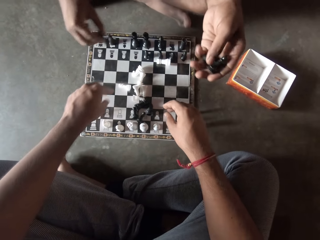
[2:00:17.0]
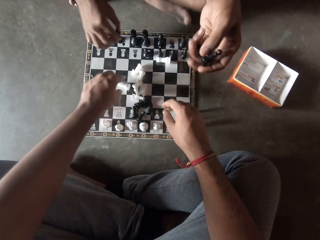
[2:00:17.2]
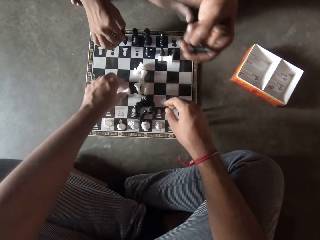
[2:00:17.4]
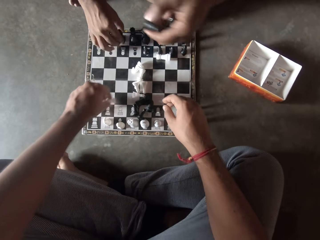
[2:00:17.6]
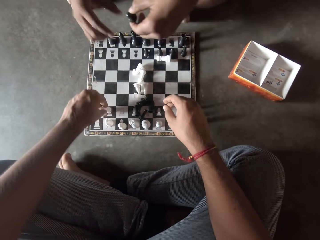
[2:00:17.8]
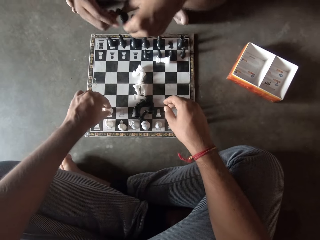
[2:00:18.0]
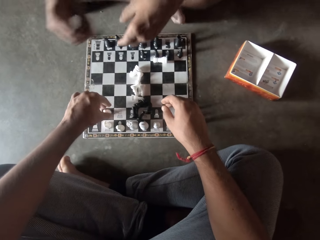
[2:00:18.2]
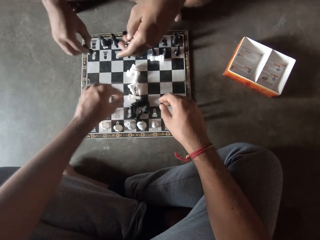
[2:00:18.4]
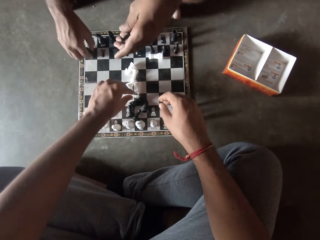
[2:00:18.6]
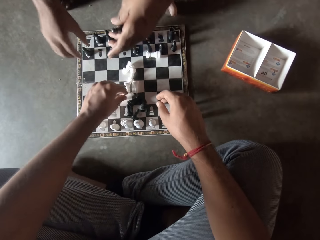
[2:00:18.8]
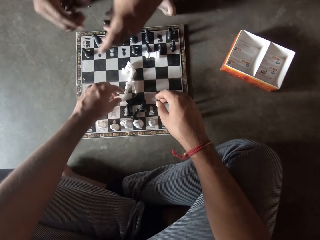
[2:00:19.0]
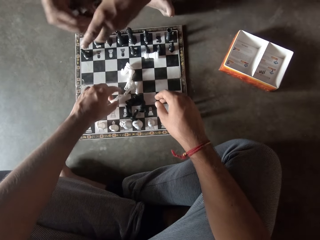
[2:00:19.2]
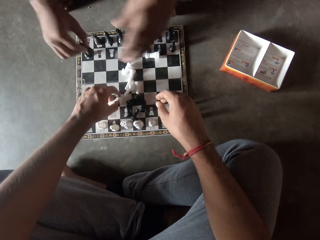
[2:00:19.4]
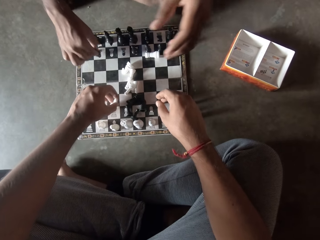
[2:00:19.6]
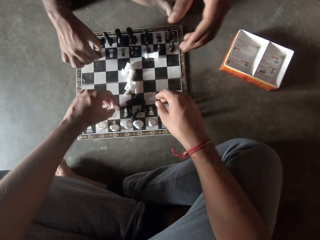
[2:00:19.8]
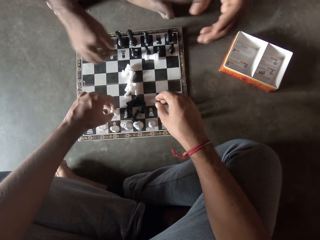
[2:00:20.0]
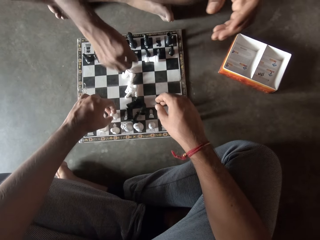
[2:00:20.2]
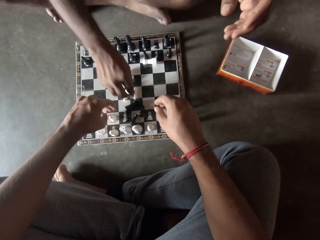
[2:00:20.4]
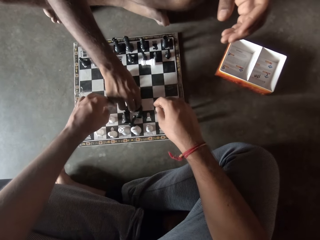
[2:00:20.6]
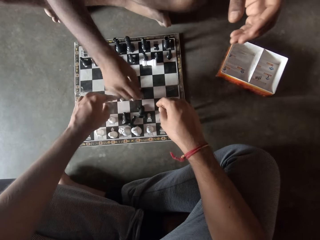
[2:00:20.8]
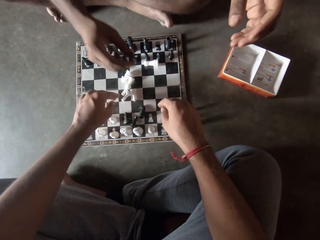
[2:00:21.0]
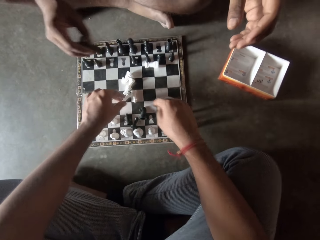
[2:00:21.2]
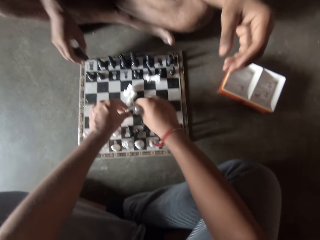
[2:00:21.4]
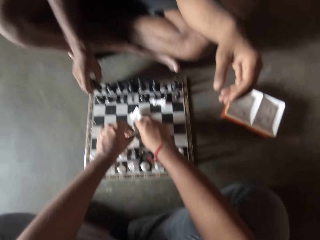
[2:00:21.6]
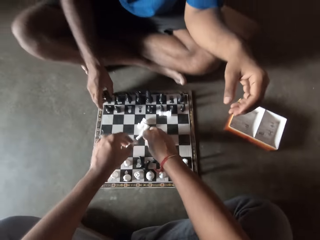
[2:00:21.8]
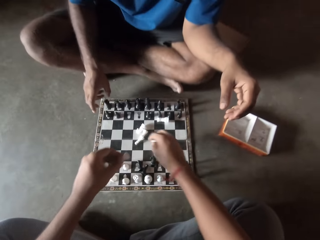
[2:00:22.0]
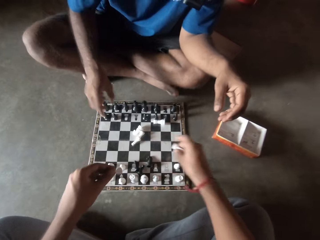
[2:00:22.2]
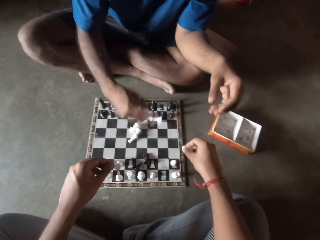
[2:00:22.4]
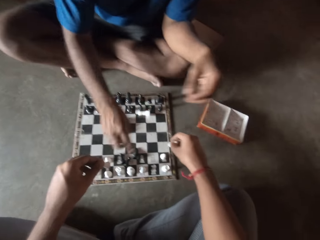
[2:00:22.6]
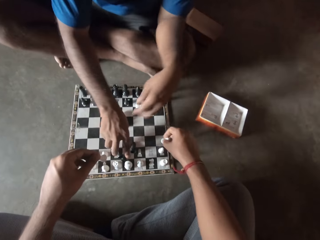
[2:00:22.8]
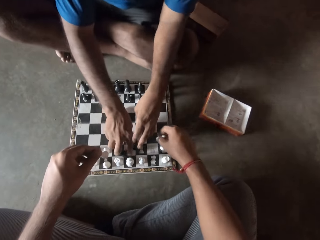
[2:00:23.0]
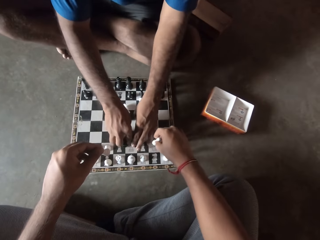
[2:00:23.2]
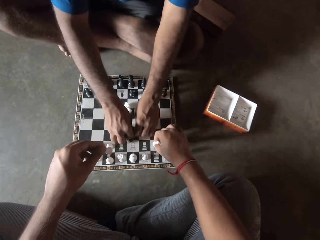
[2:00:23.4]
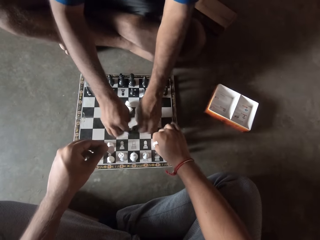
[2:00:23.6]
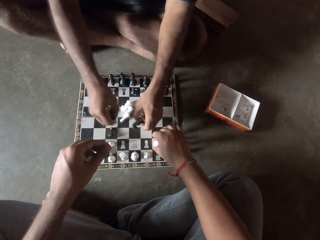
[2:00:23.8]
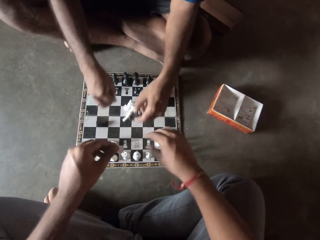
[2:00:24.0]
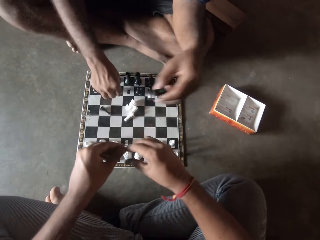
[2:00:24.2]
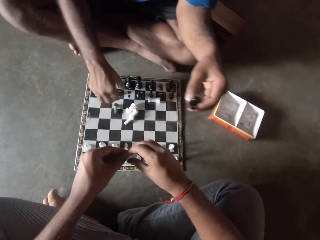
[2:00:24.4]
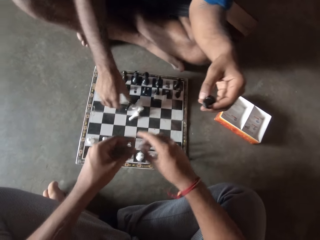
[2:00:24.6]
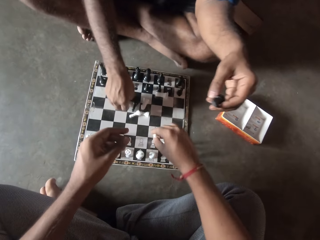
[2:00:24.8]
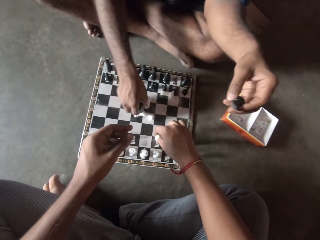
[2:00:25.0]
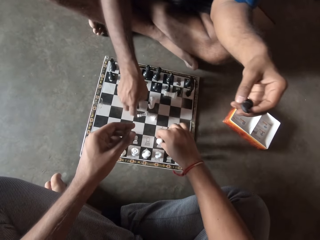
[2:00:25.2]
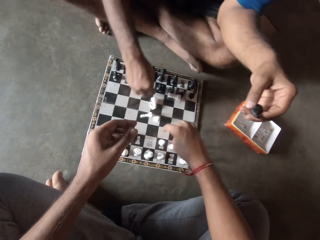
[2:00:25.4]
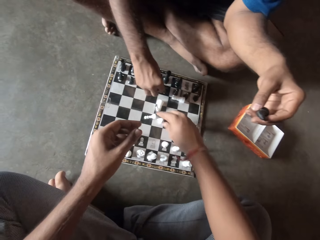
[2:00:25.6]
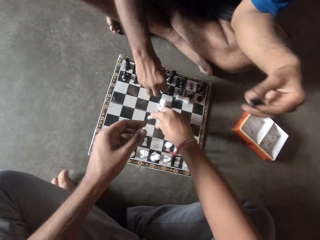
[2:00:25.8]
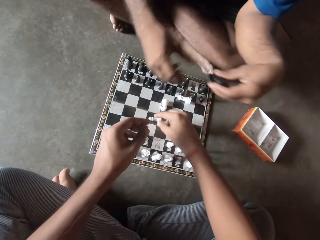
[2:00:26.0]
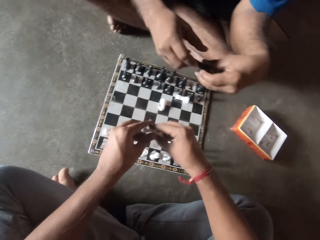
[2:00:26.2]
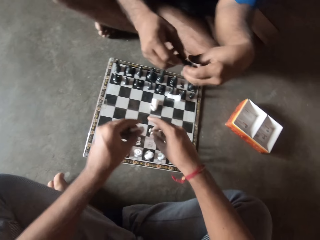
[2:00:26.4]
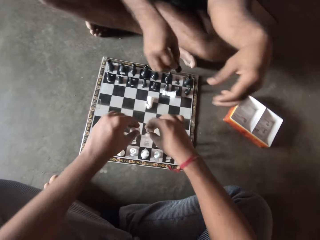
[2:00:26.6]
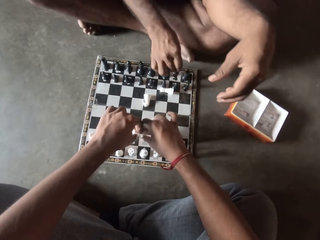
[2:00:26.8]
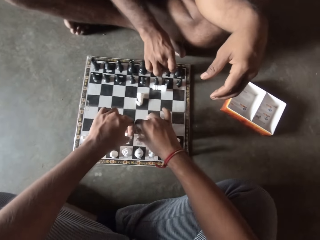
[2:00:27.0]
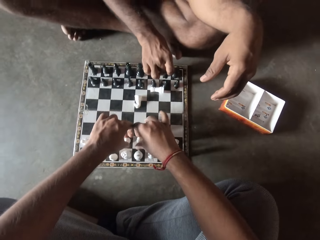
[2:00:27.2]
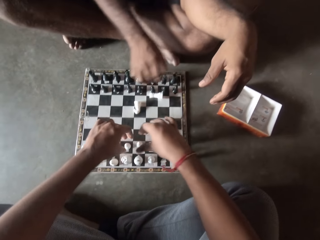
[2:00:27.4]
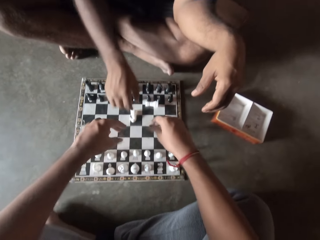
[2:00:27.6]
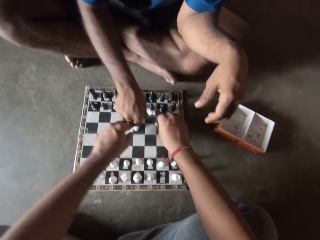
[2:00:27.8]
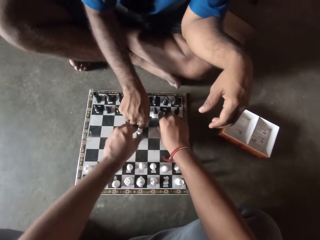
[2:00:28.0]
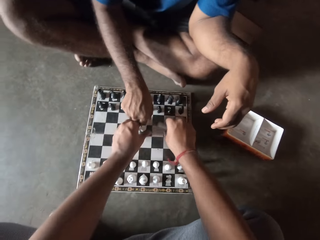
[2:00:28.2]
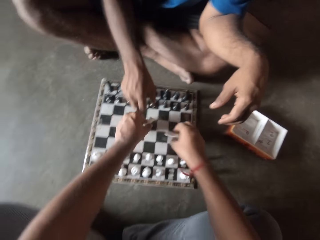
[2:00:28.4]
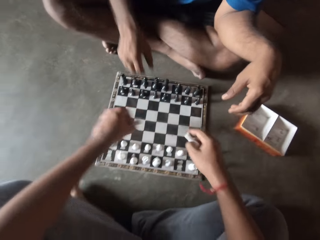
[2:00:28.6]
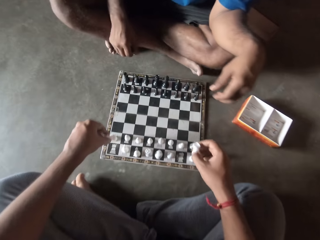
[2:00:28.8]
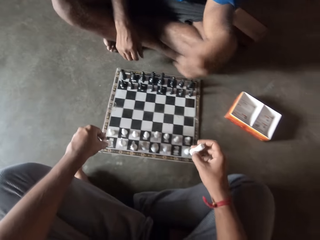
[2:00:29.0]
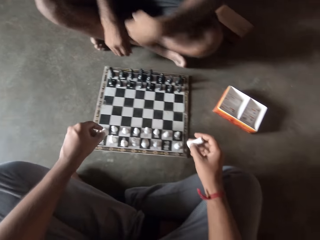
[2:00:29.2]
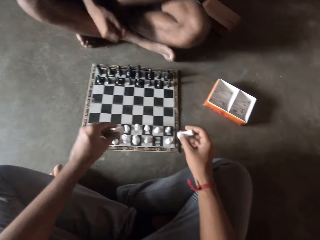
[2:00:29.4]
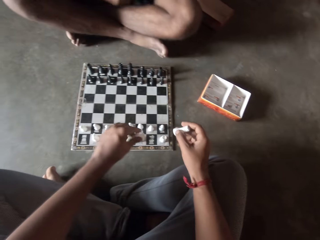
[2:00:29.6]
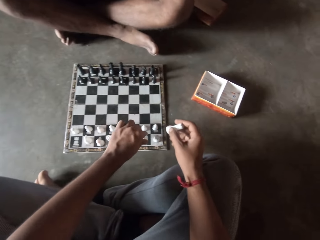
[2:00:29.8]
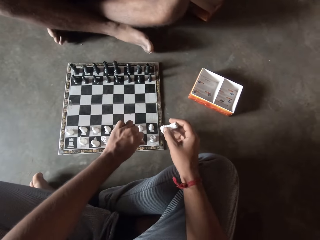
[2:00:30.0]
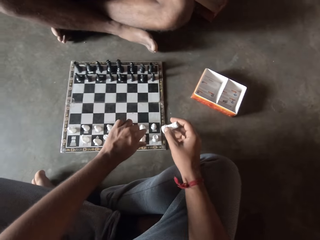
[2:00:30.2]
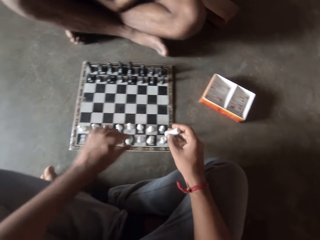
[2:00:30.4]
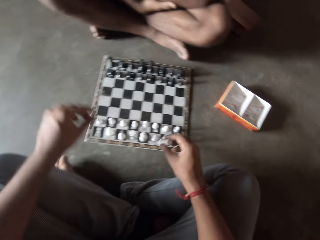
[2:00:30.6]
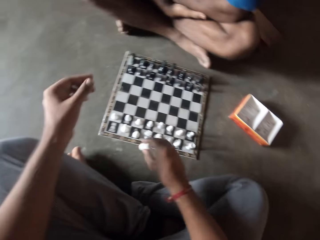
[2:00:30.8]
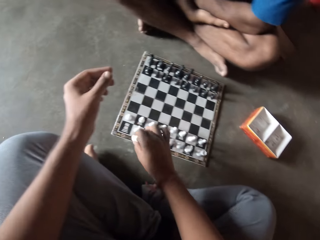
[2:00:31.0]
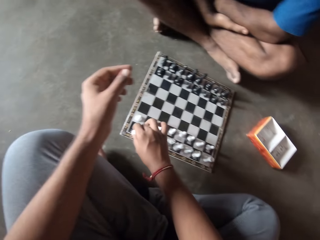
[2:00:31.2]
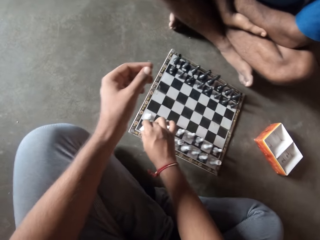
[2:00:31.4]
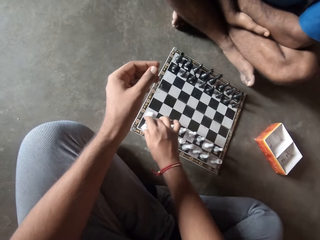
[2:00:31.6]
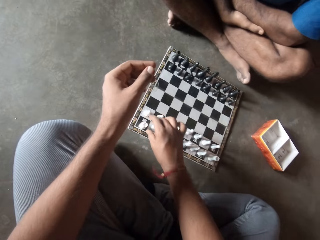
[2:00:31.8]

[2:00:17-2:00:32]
The camera wearer moves a chess piece on a chessboard on the floor. A man puts a chess piece on the other hand. The man picks a chess piece from the other hand and puts a chess piece on the chessboard on the floor. The man picks a chess piece from the other hand and puts a chess piece on the chessboard on the floor. The man picks a chess piece from the other hand. He picks a chess piece from the other hand again. The camera wearer picks up chess pieces on the chessboard on the floor with hands. The man puts a chess piece on the chessboard on the floor. The camera wearer picks up chess pieces on the chessboard on the floor with hands. They put a chess piece on the chessboard on the floor. They switch a chess piece to the other hand. They put a chess piece on the chessboard on the floor. The man moves a chess piece on the chessboard on the floor and picks a chess piece from the other hand. The camera wearer picks up chess pieces on the chessboard on the floor and puts chess pieces on the chessboard on the floor. The man puts a chess piece on the chessboard on the floor. The camera wearer picks up chess pieces on the chessboard on the floor with hands. They put chess pieces on the chessboard on the floor.

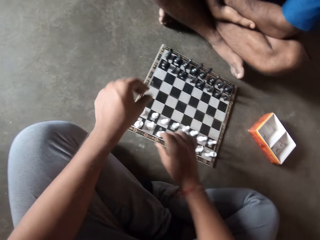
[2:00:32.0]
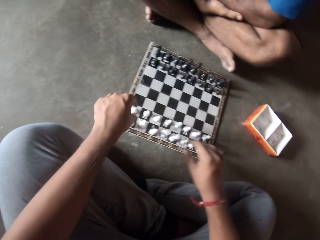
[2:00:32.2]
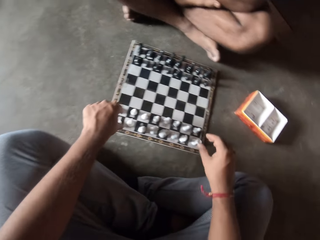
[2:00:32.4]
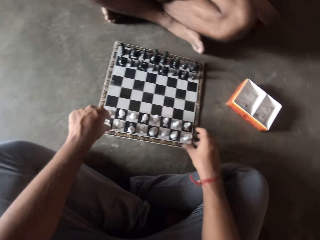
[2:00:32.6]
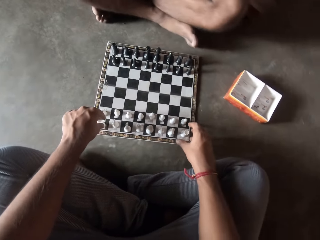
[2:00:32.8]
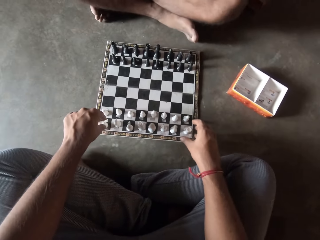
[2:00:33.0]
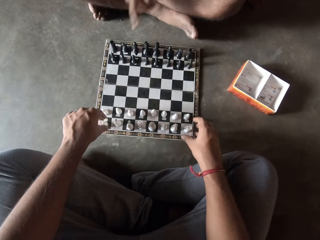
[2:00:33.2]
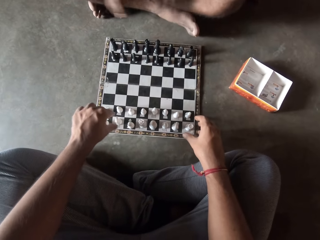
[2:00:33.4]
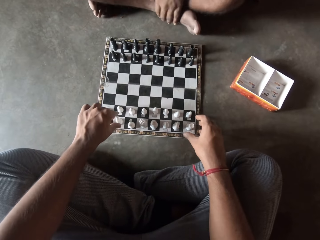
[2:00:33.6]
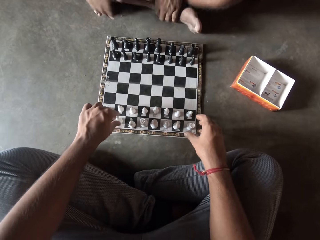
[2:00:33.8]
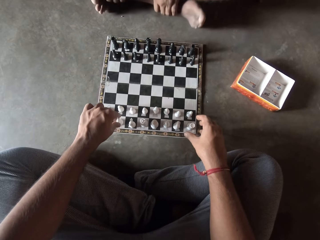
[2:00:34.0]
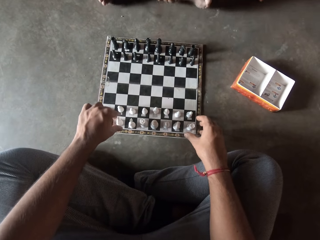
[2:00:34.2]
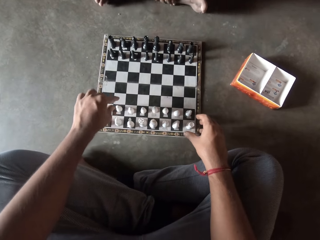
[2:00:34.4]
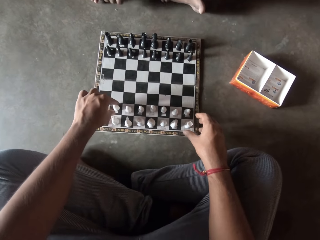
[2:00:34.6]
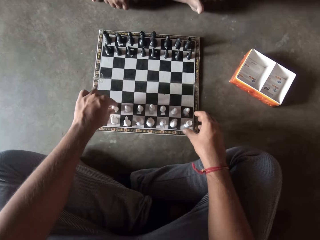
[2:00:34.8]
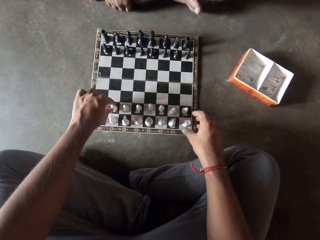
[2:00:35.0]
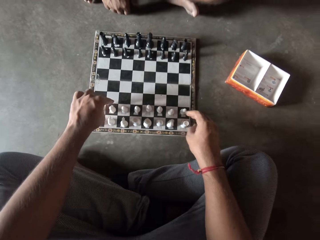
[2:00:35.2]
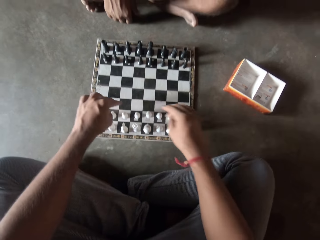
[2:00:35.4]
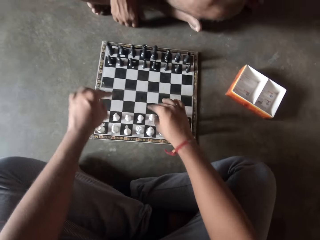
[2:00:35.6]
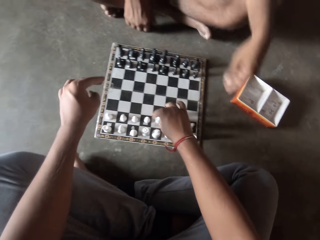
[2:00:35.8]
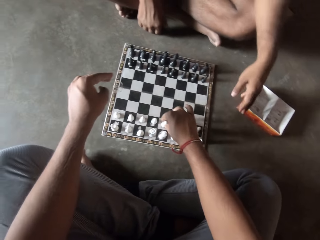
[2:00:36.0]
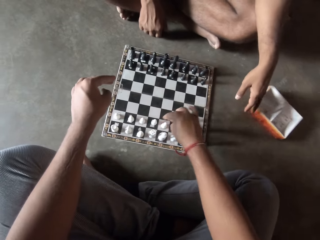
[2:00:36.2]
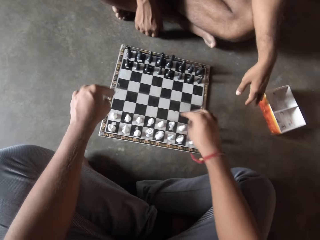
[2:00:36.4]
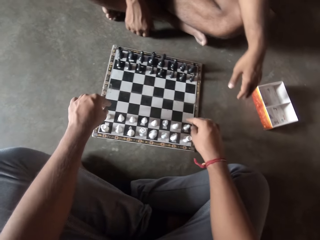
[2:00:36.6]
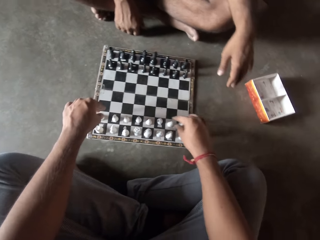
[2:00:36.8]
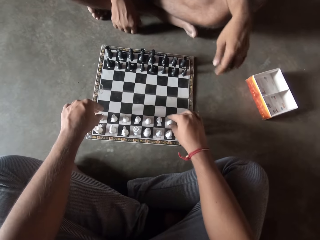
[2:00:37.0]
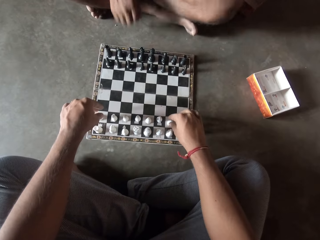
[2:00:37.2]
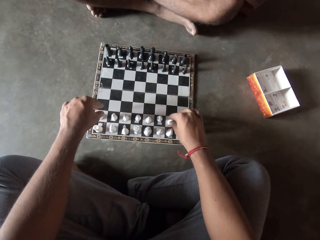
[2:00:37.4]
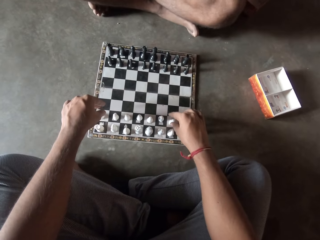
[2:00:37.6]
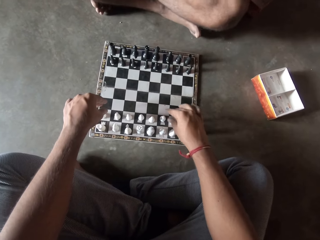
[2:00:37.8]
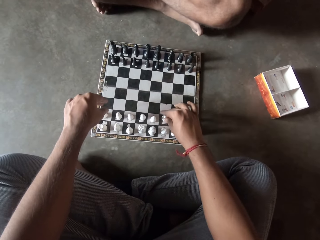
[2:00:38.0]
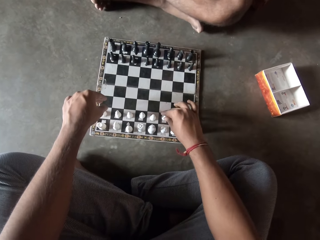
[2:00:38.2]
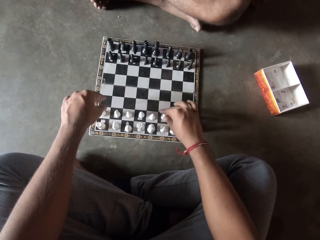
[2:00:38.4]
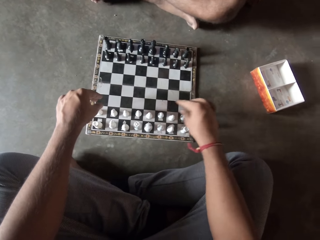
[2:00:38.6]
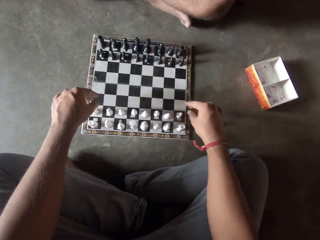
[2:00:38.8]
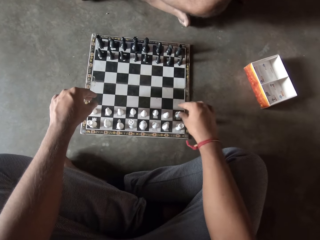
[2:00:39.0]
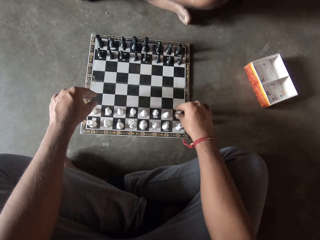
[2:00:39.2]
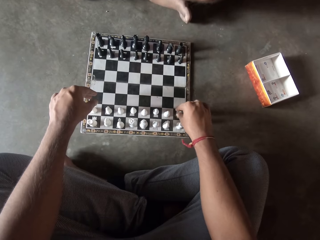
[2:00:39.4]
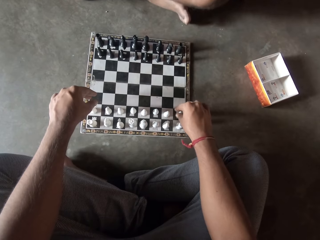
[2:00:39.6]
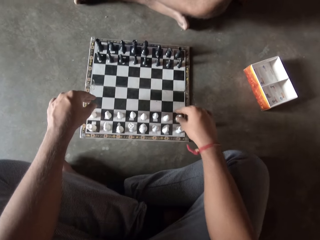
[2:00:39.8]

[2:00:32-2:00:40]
The camera wearer moves a chess piece on a chessboard on the floor with hands. A man moves the carton on the floor with his left hand.
